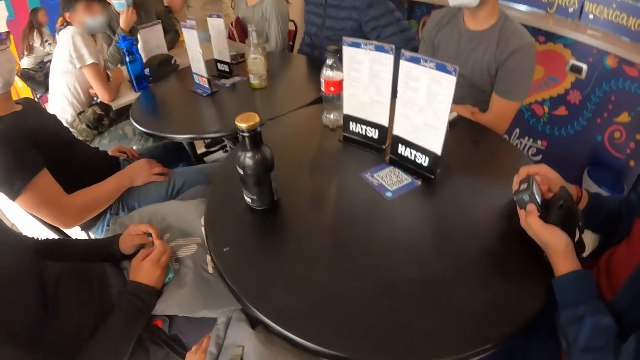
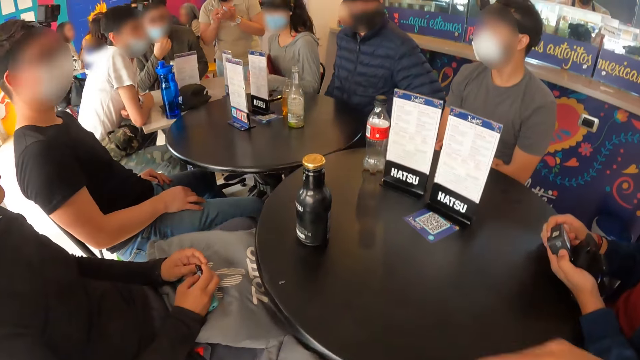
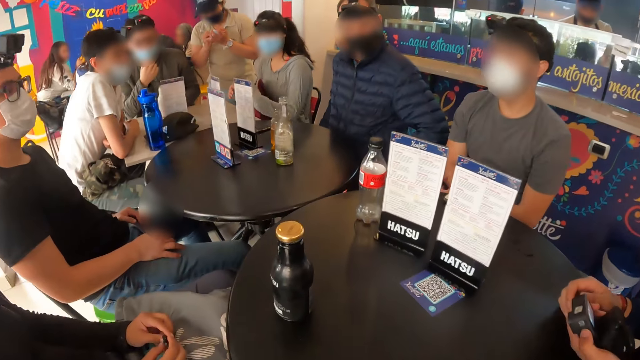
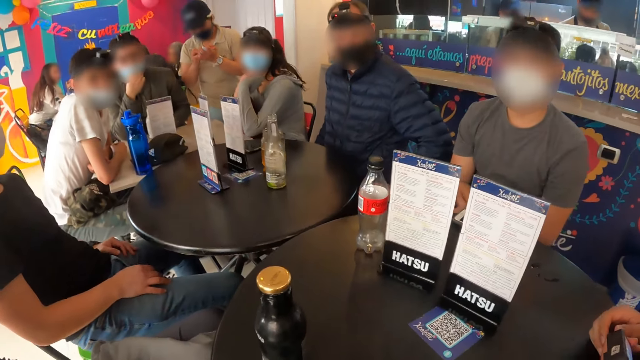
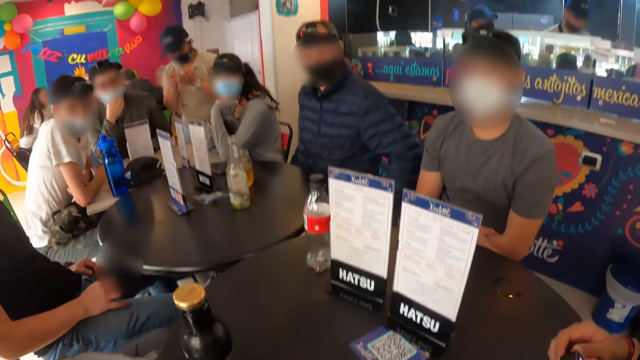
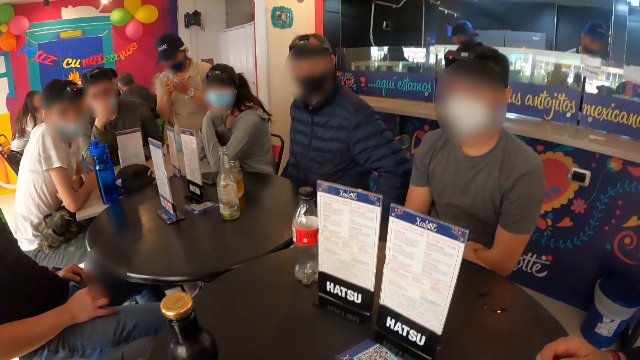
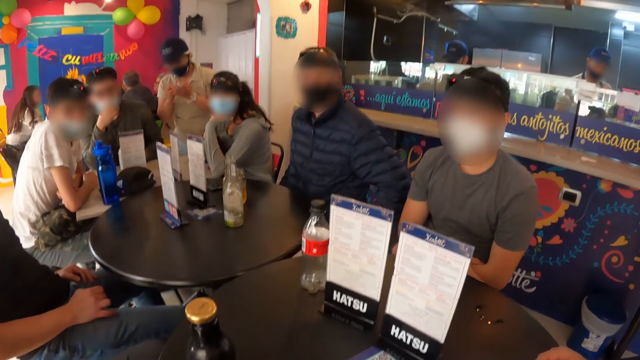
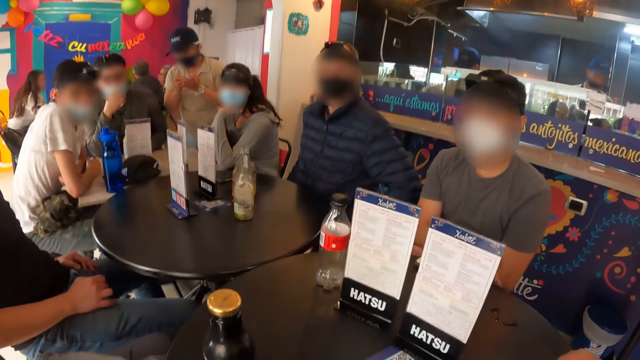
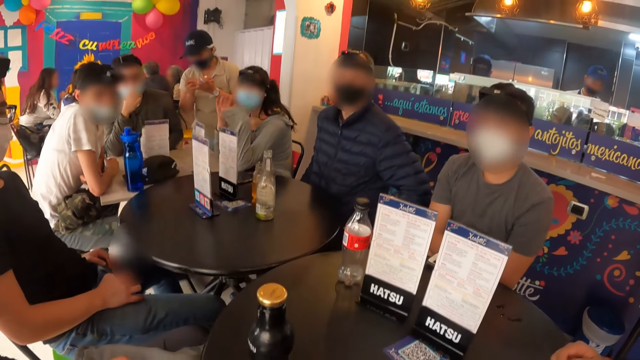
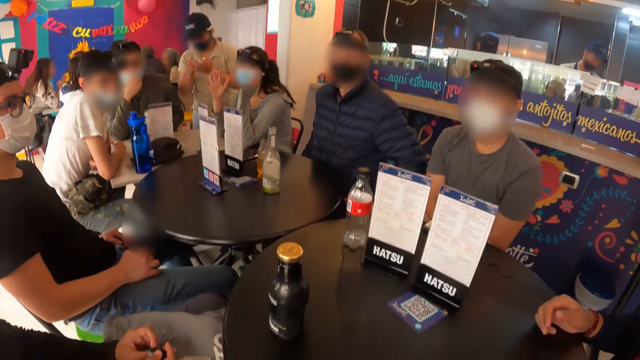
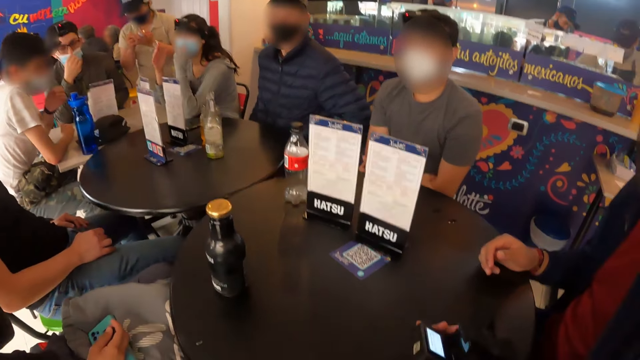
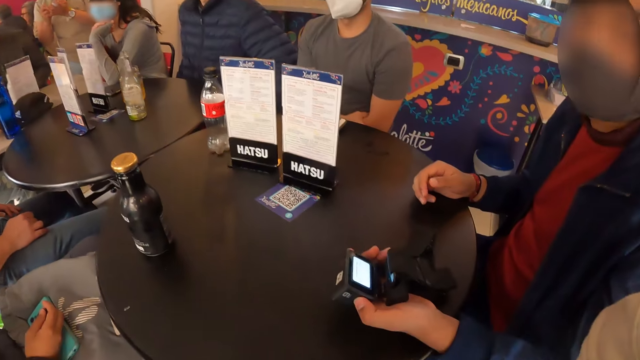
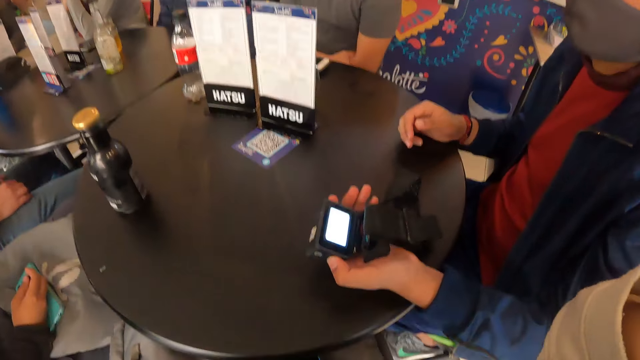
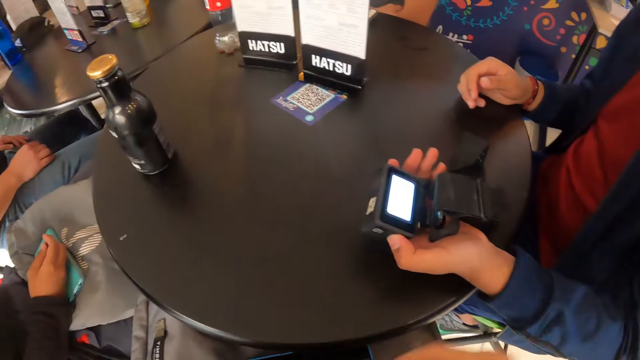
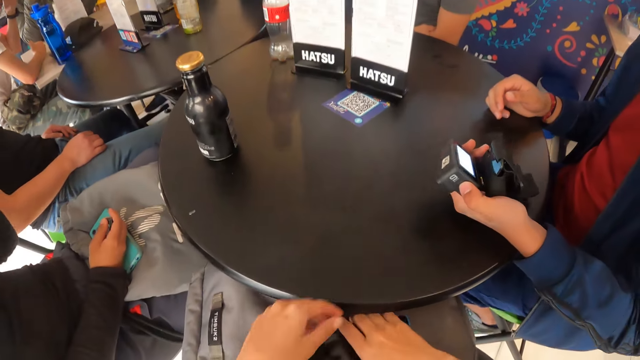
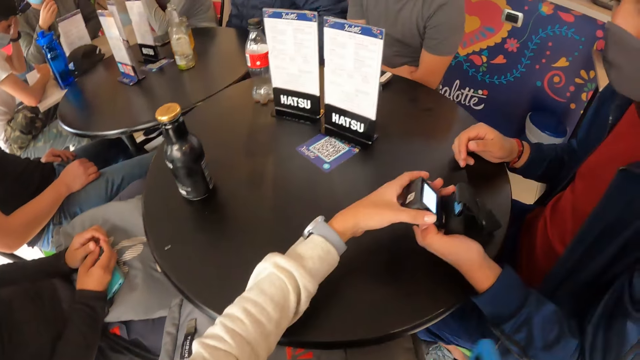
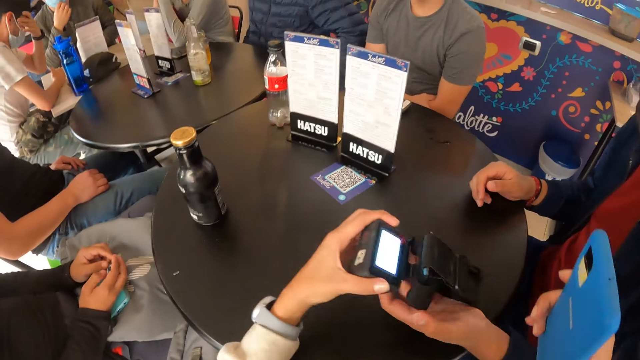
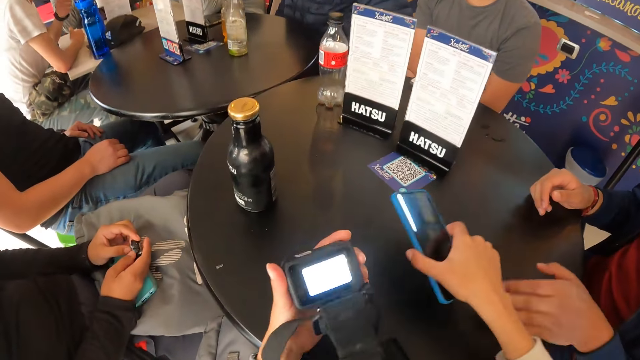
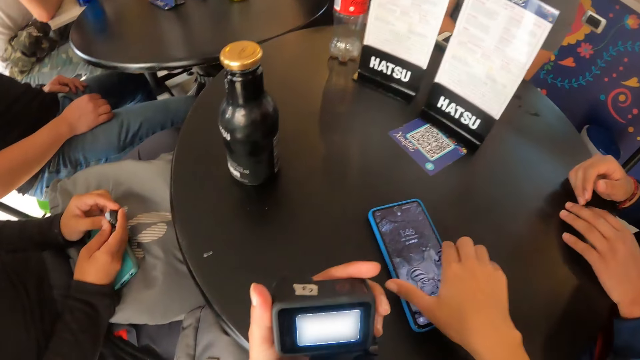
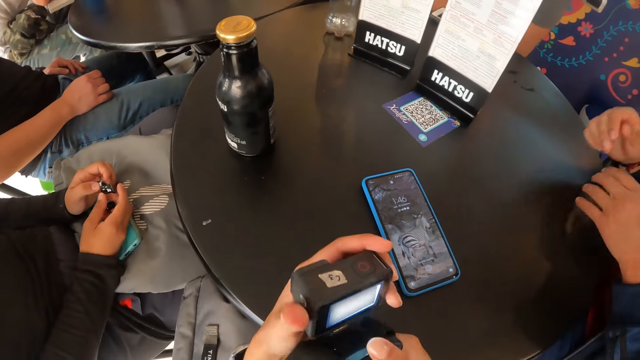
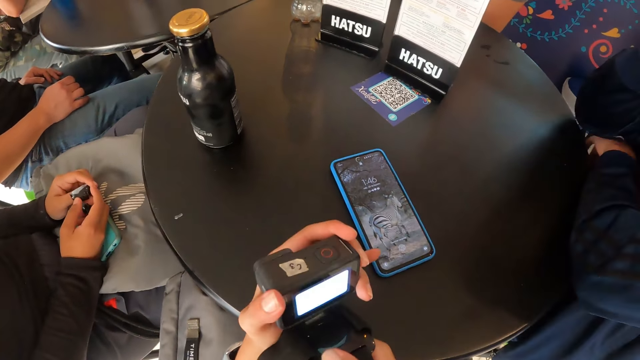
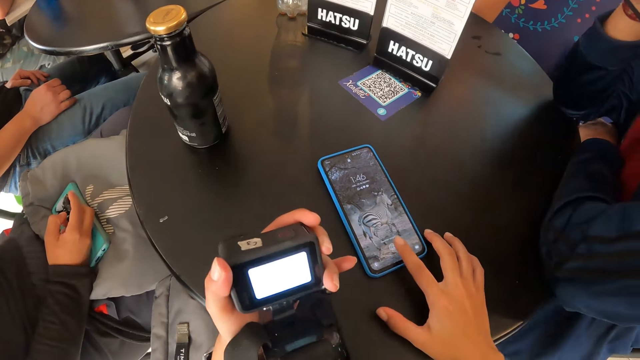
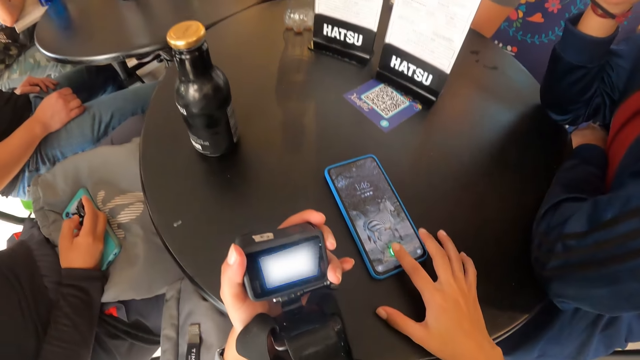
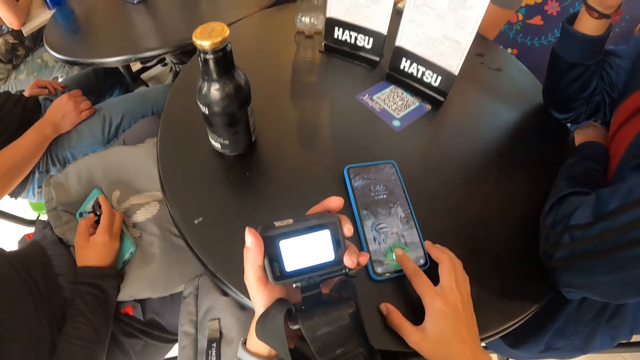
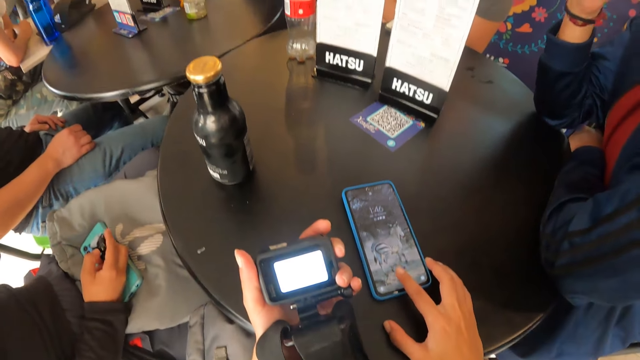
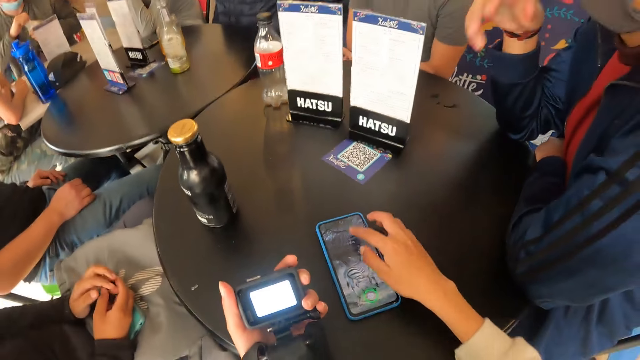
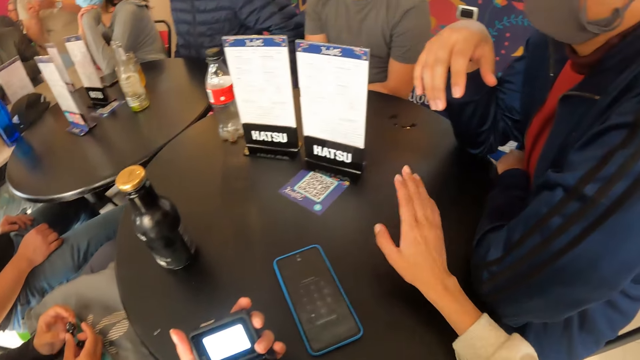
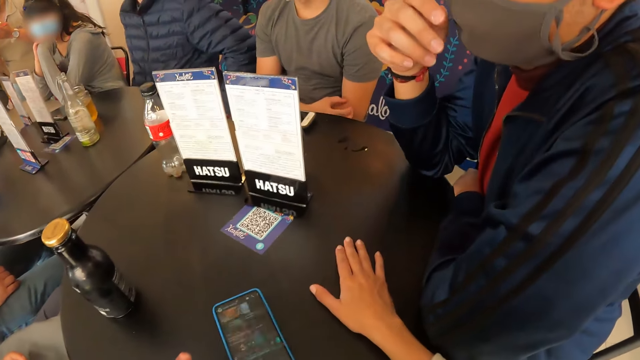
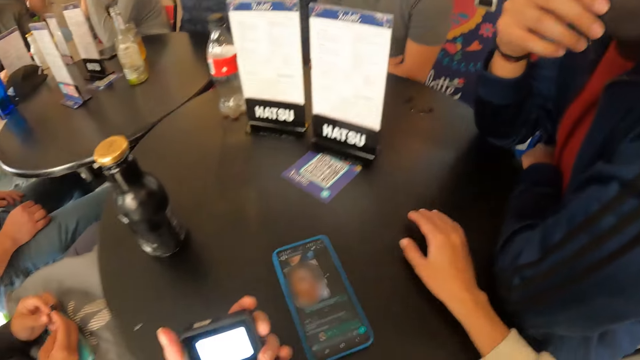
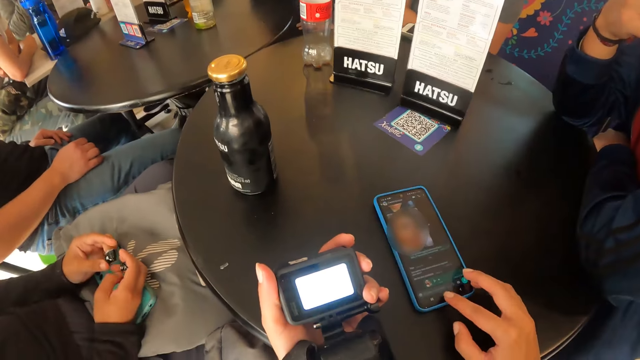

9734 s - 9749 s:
The camera wearer talks to a group of people. She collects the camera from a man with her left hand. She drops a mobile phone on the table with her right hand. She adjusts the camera with both hands. She operates the camera. She operates the mobile phone on the table with her right hand.

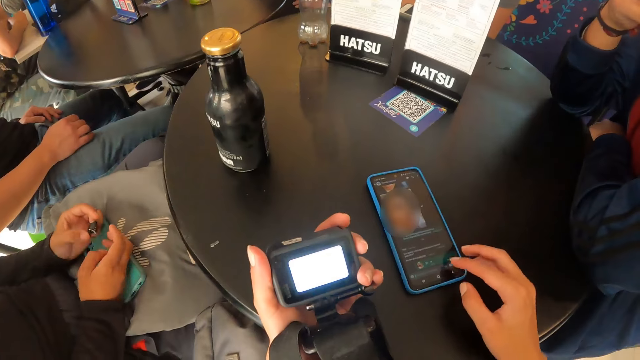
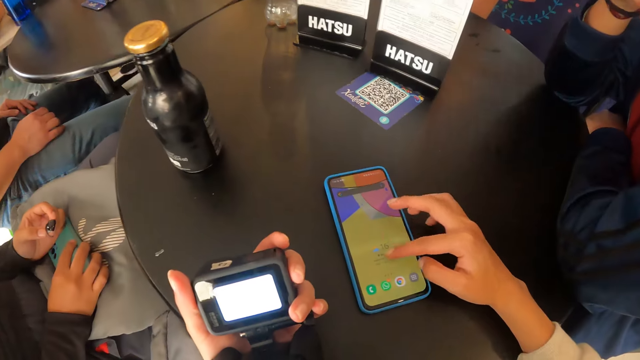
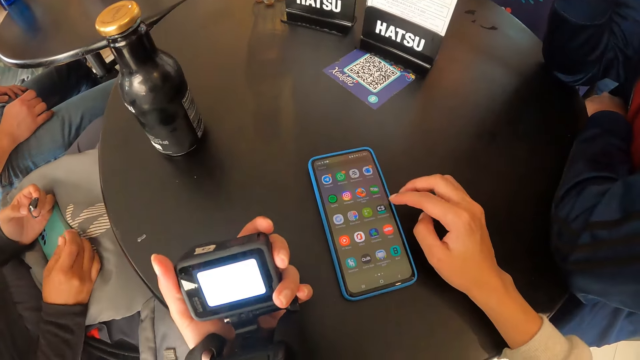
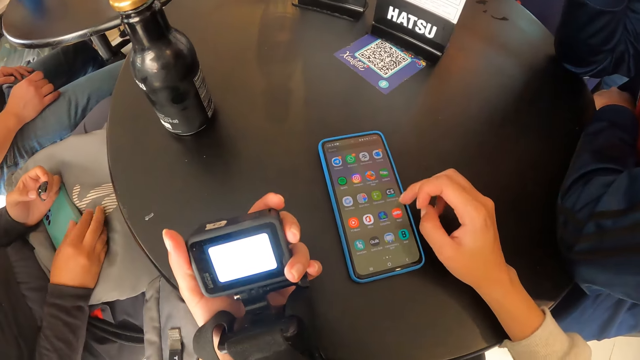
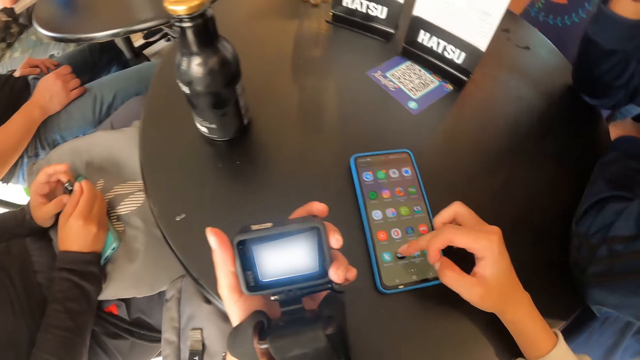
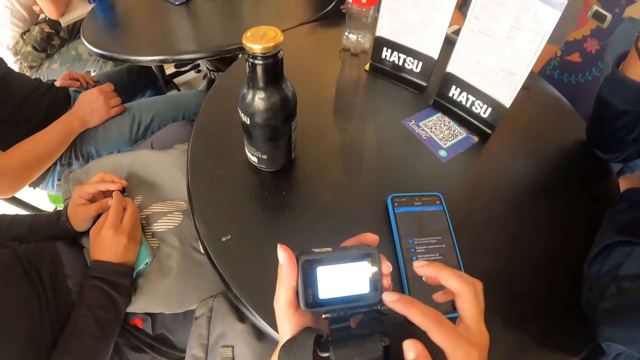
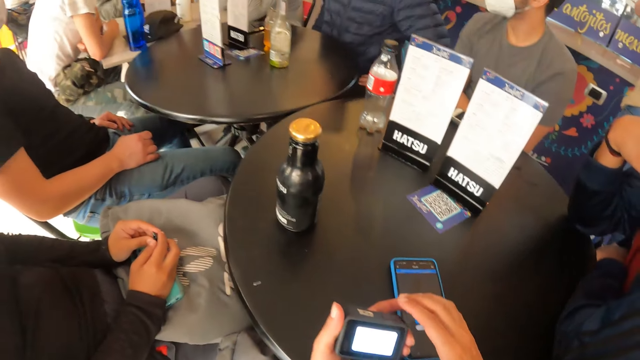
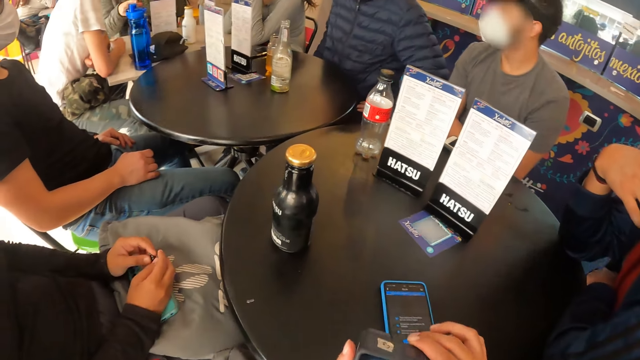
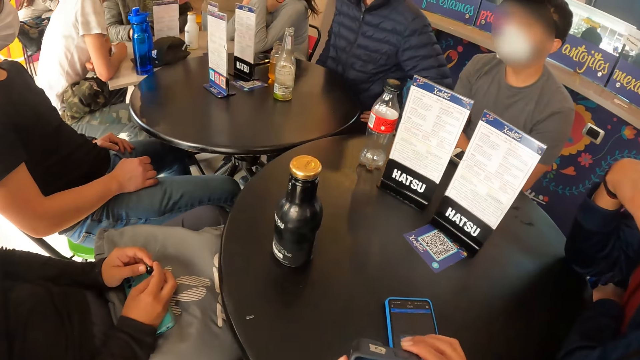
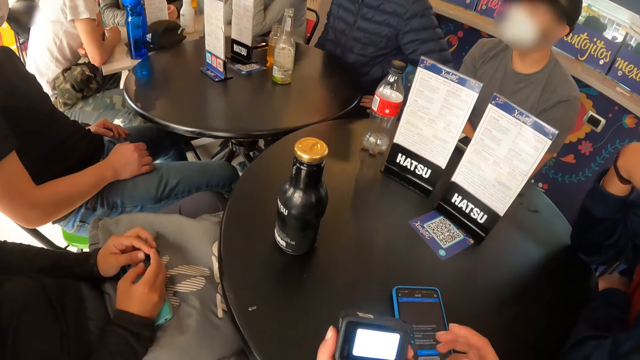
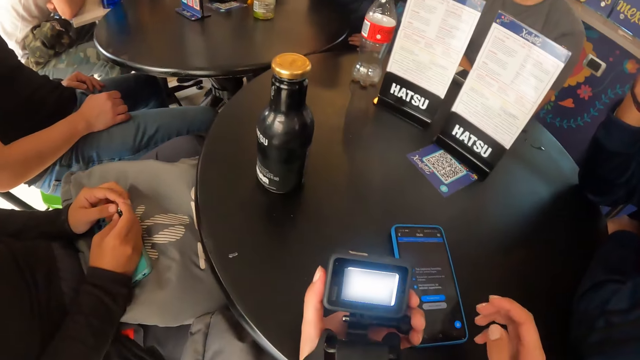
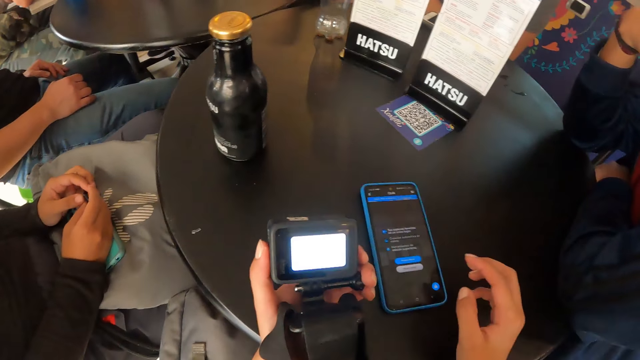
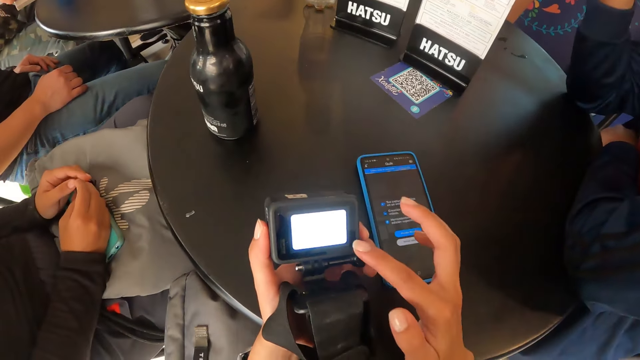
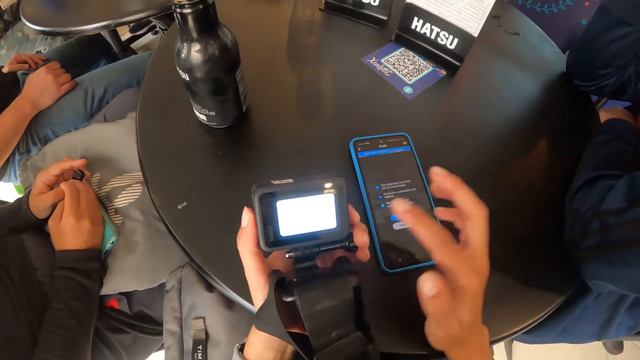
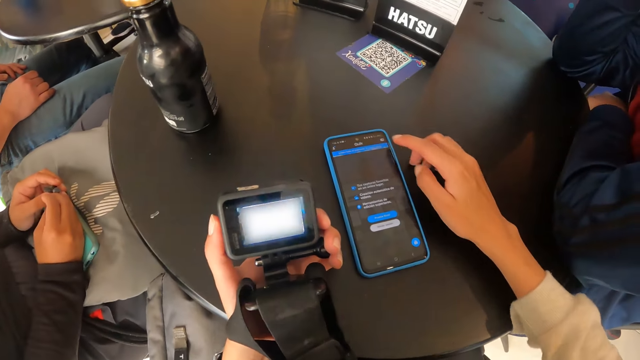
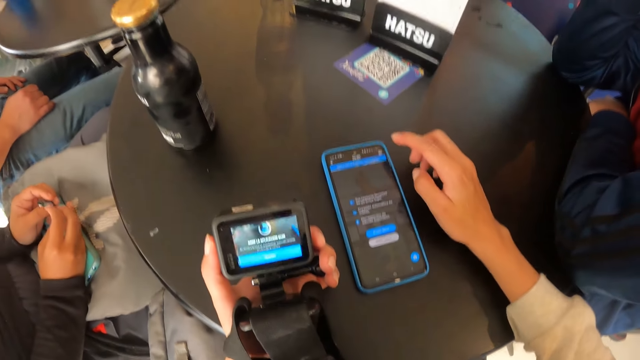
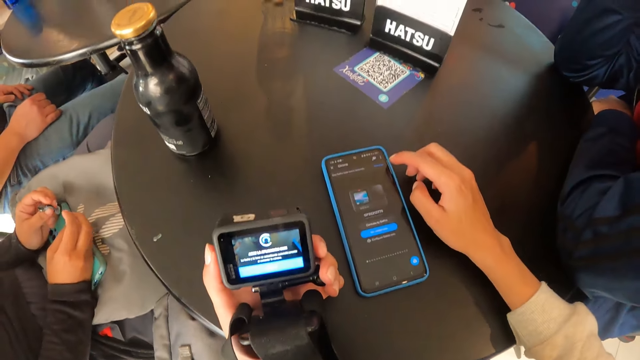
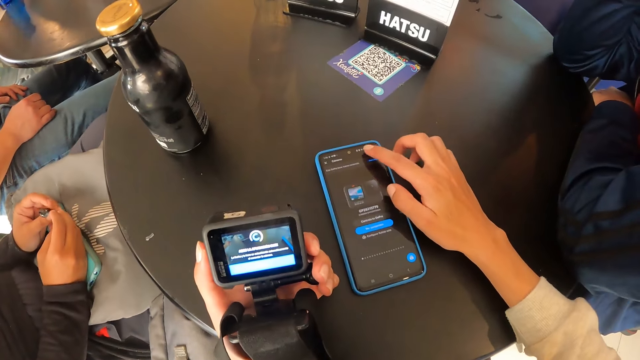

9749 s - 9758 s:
The camera wearer touches the camera with her right hand. She operates the mobile phone on the table with her right hand.
